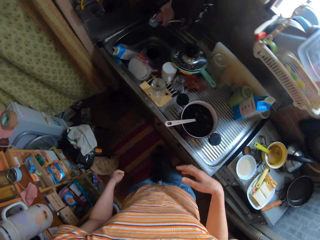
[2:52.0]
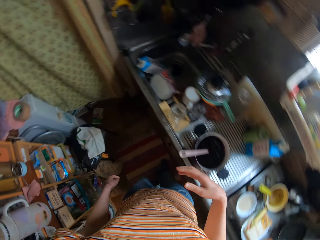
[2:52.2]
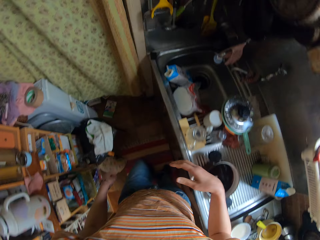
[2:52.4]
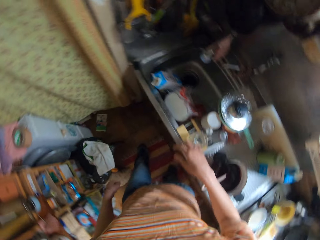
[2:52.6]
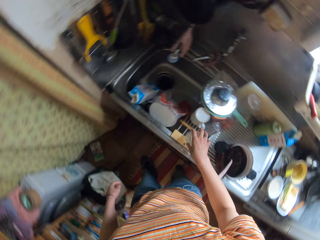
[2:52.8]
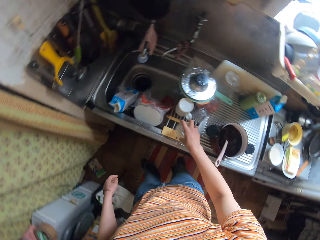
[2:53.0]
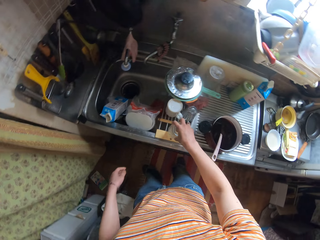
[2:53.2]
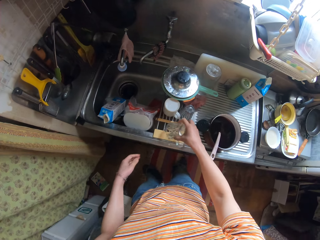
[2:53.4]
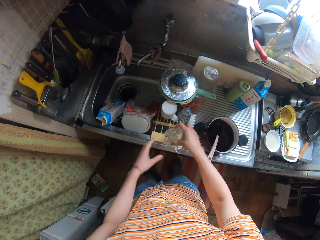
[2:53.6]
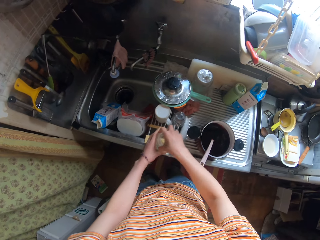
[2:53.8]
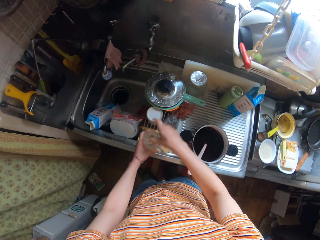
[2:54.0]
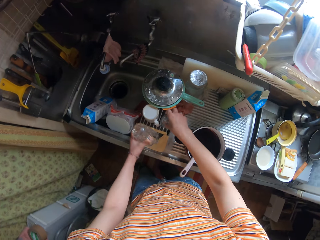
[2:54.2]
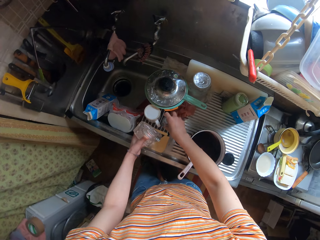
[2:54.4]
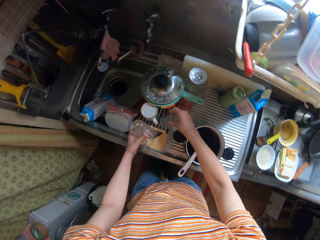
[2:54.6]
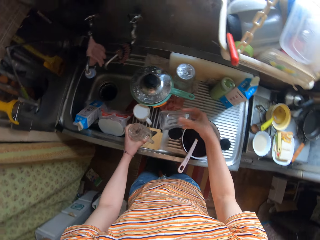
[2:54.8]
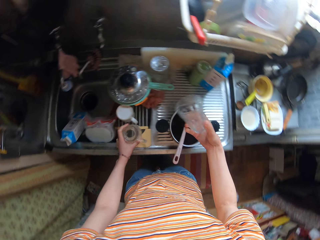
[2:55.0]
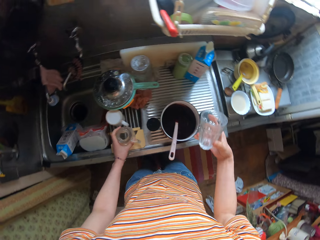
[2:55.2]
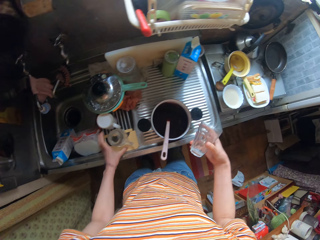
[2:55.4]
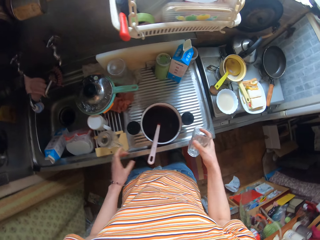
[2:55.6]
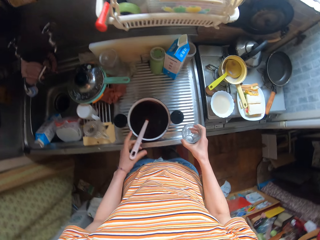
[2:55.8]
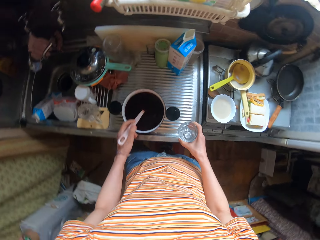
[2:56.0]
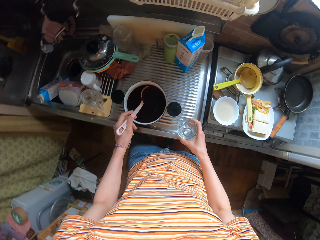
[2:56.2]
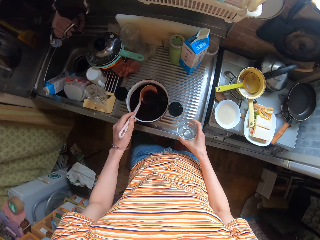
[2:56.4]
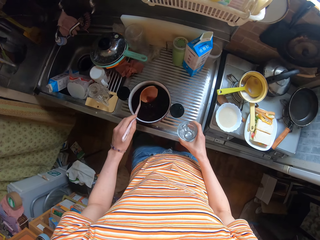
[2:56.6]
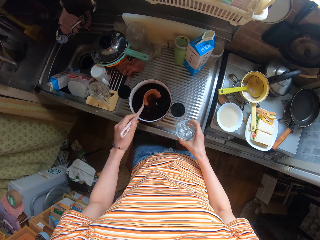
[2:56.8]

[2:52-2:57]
The camera wearer picks up a glass cup from the sink with her right hand. She passes the glass cup from her right hand to her left hand. She picks up a glass cup with her right hand. She serves something in the glass. She stirs the liquid in a pot with a spoon.

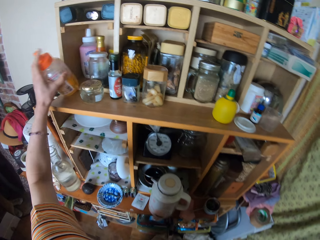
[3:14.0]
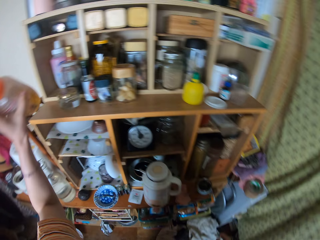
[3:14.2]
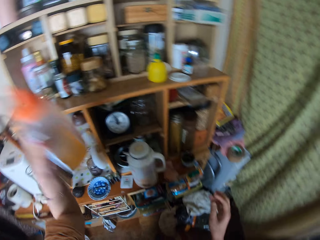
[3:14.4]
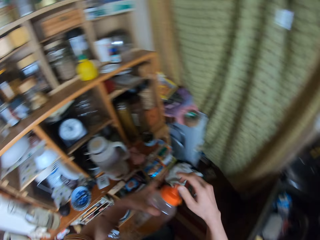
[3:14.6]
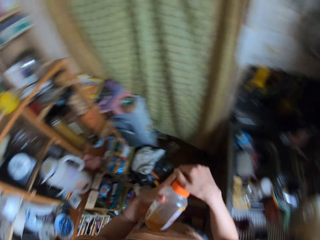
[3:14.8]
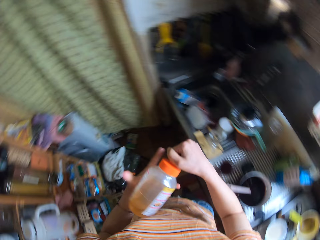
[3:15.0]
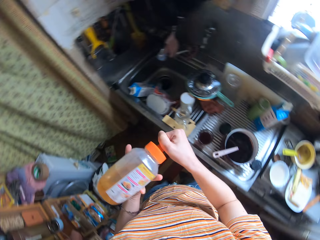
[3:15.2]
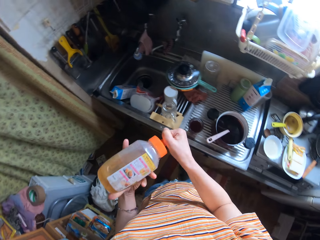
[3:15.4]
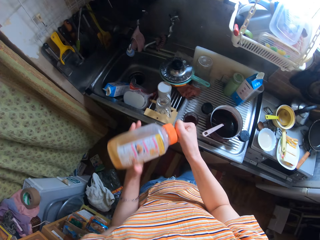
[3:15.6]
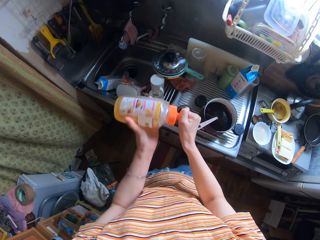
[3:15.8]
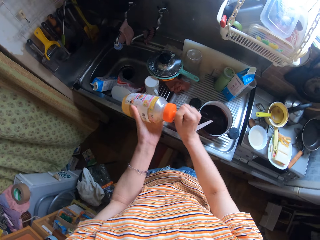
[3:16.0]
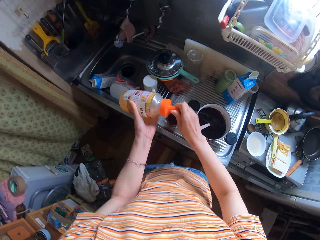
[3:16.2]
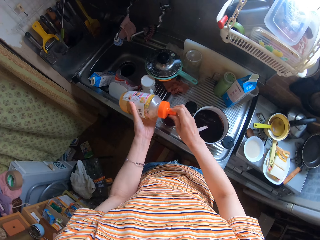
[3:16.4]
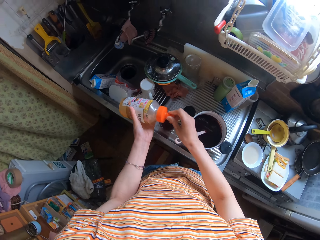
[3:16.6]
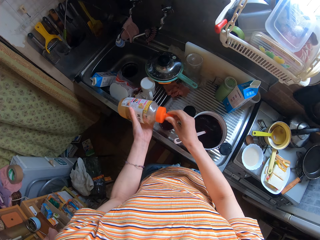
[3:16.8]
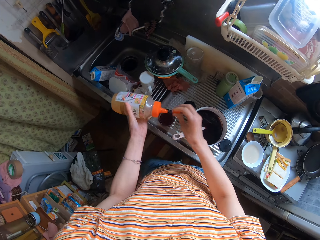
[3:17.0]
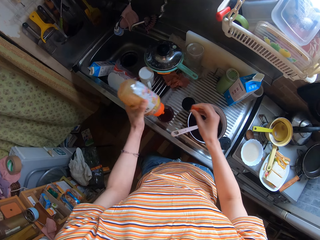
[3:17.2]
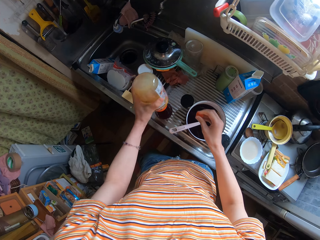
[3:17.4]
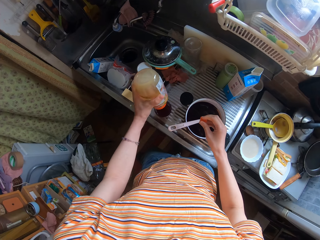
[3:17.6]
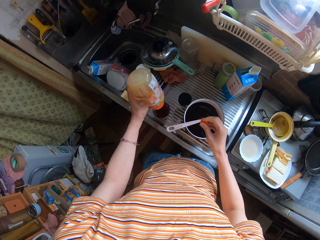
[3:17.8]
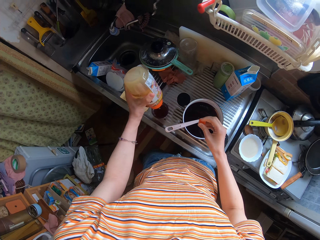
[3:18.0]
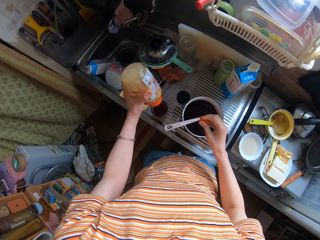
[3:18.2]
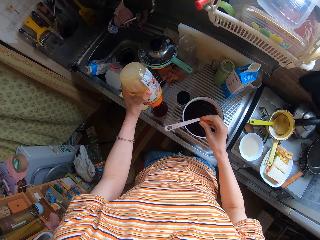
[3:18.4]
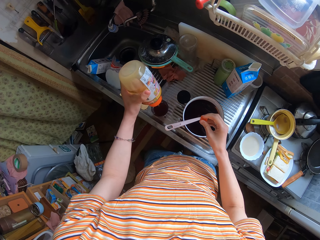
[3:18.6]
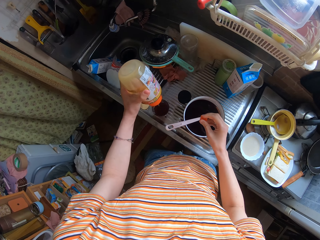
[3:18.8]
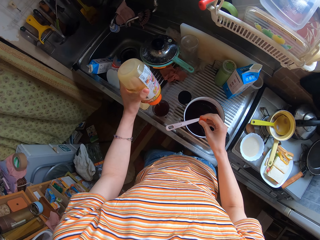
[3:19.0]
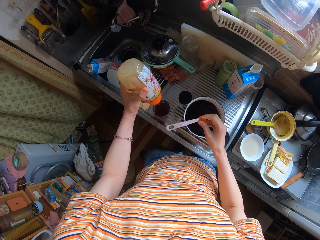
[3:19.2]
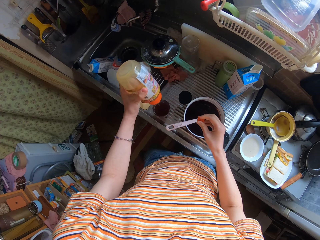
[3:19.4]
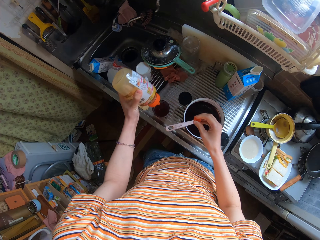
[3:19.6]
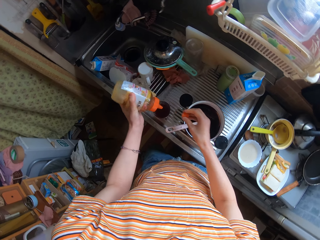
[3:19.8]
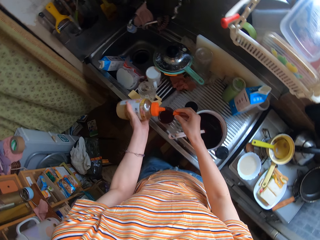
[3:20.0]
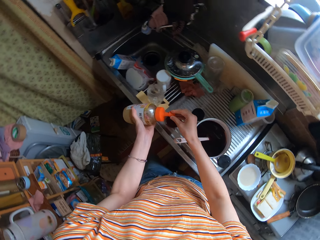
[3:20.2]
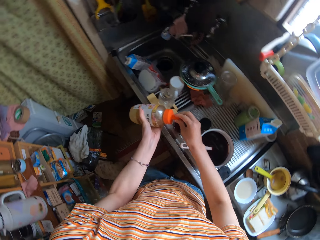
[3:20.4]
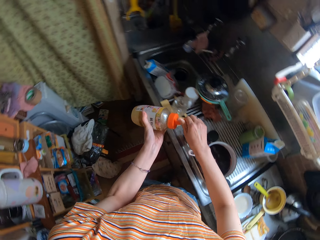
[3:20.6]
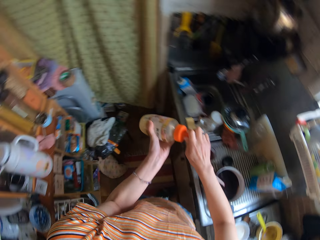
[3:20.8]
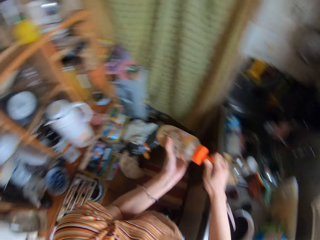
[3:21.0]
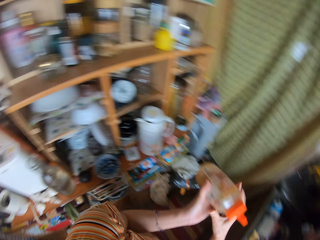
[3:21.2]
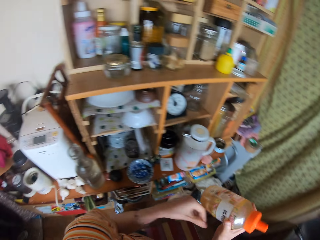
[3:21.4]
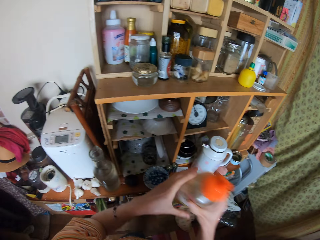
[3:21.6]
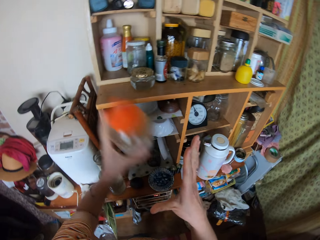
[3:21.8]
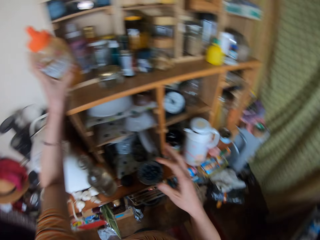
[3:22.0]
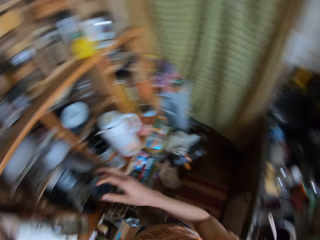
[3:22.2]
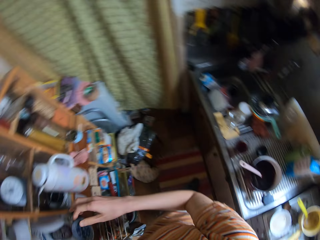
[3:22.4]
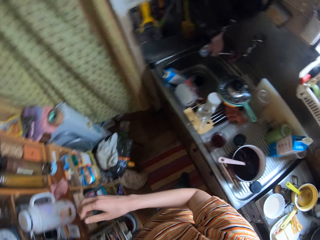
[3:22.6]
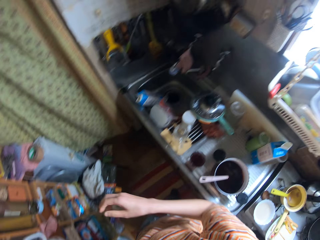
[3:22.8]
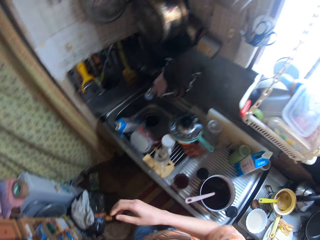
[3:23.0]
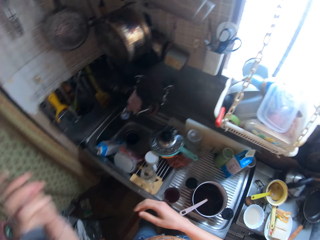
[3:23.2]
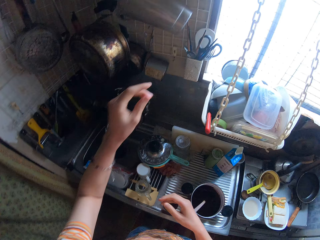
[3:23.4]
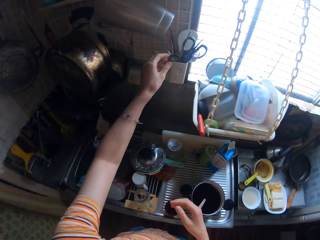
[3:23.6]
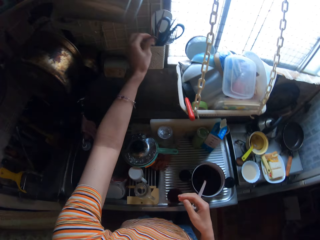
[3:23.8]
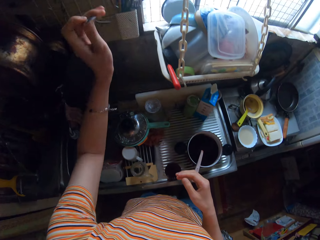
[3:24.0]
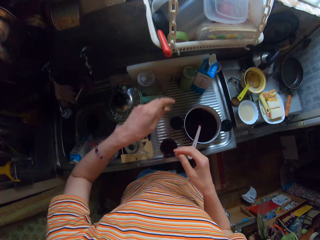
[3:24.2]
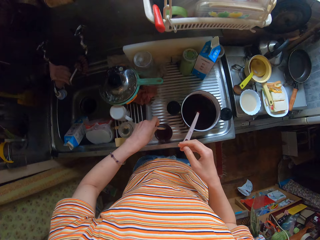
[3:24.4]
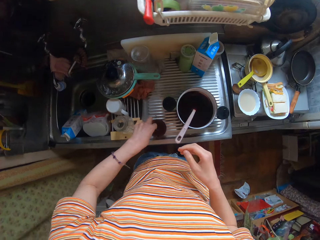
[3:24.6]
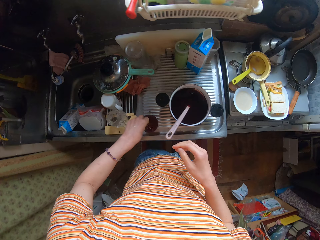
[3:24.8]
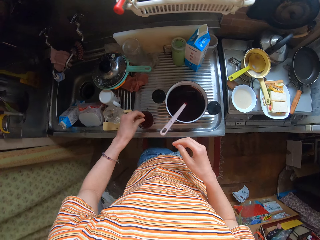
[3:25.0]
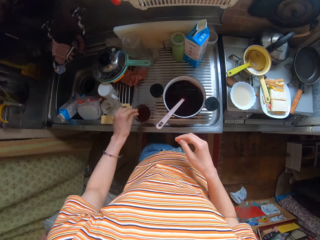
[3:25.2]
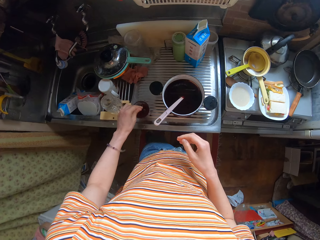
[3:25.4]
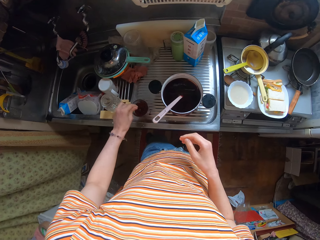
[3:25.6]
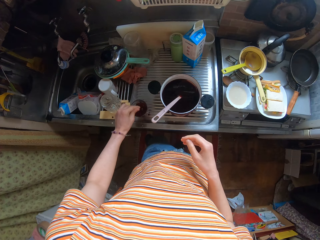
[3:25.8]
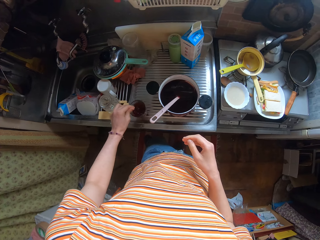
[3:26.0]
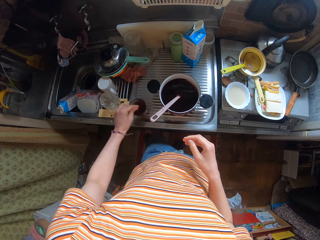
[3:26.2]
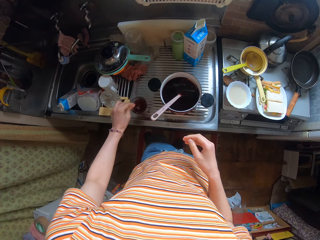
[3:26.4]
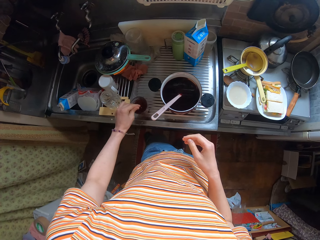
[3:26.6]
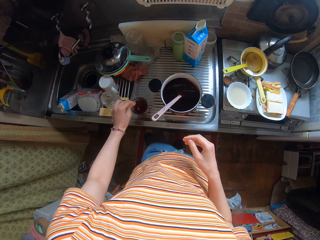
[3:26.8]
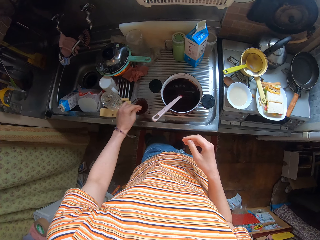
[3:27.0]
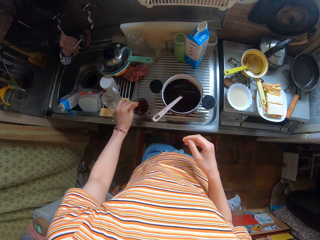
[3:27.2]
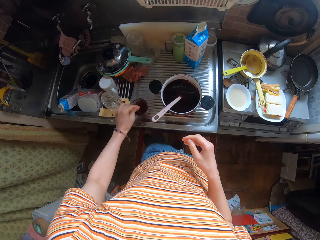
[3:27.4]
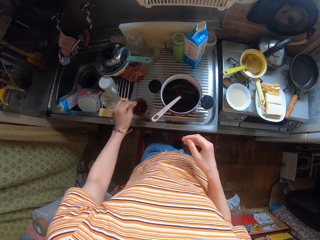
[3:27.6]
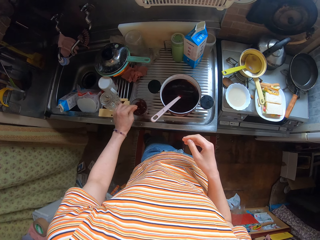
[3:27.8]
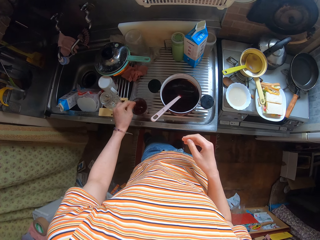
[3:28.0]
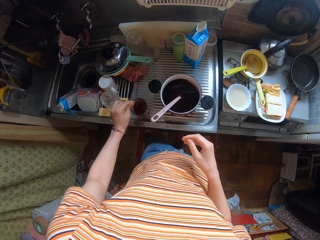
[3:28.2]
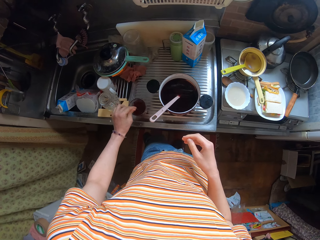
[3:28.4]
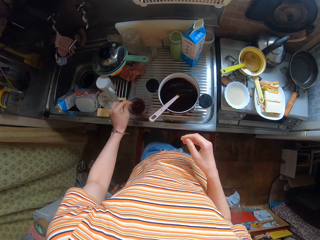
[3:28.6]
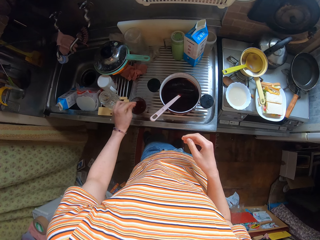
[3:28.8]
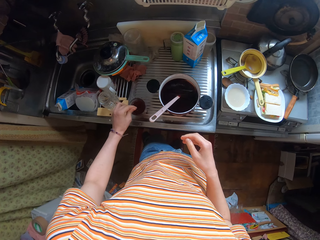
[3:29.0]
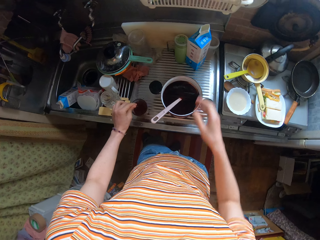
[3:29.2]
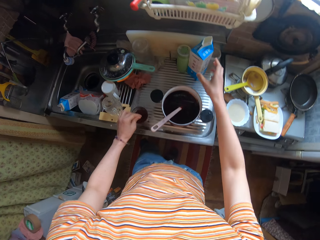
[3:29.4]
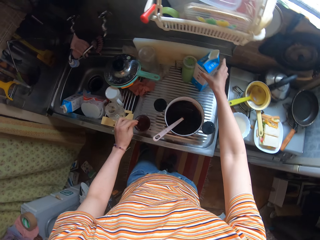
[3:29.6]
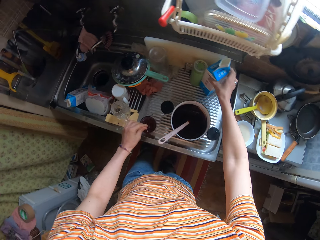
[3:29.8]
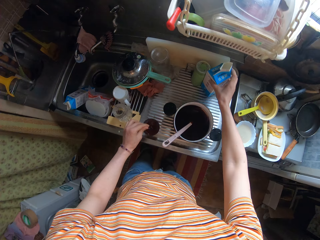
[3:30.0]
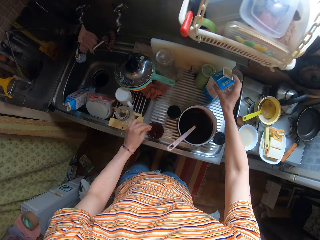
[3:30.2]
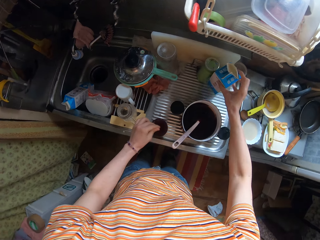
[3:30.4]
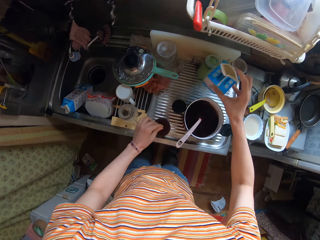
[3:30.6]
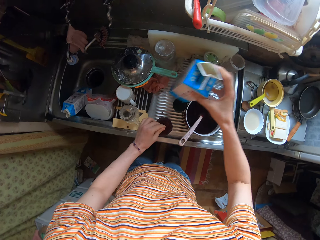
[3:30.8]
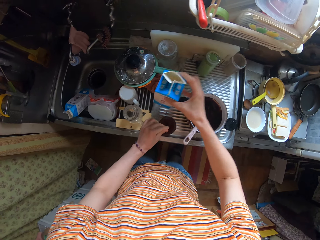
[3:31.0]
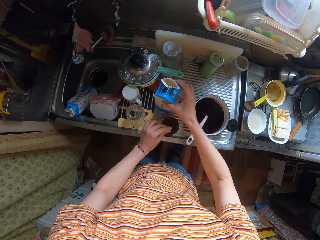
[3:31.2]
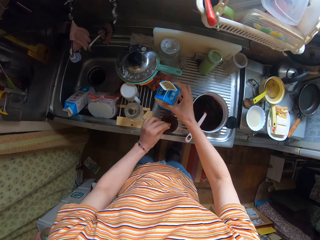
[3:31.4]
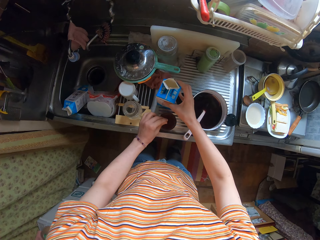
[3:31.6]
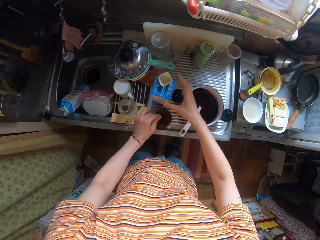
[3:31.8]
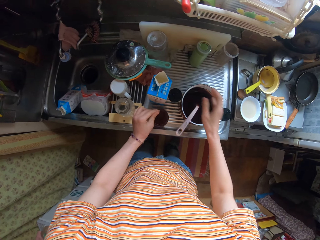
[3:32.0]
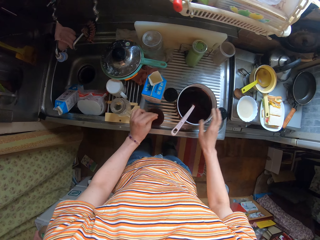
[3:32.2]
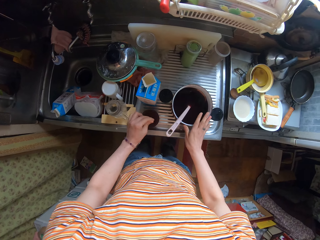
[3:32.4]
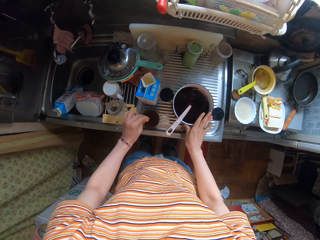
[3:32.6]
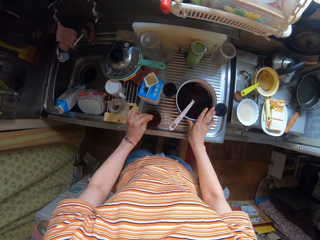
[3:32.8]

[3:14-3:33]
The camera wearer opens the container or bottle with her right hand. She pours liquid from the bottle into the cup. She closes the bottle with her right hand. She drops the bottle on the shelf. She picks up a spoon from the rack. She stirs something. She stirs the liquid in the cup with her left hand. She picks up a milk box from the sink. She drops the package on the kitchen surface.
